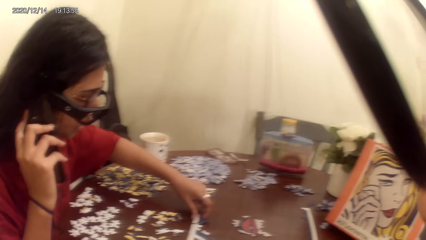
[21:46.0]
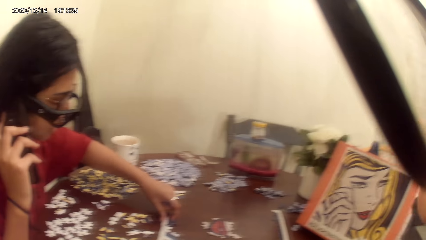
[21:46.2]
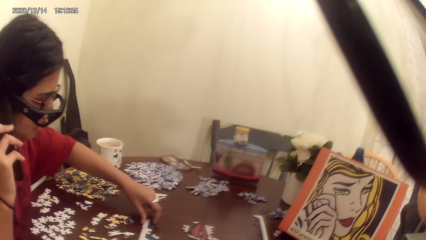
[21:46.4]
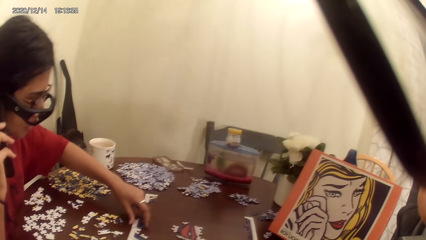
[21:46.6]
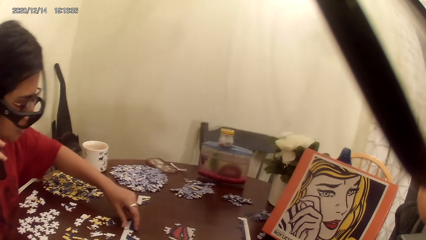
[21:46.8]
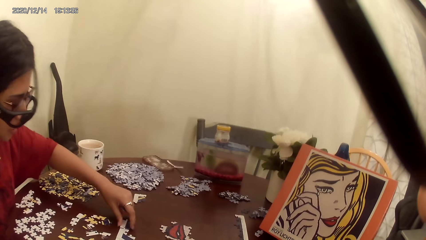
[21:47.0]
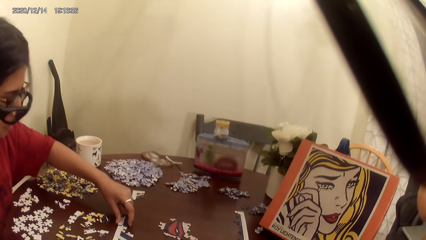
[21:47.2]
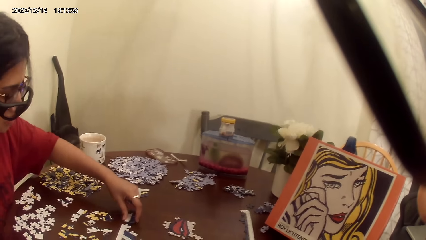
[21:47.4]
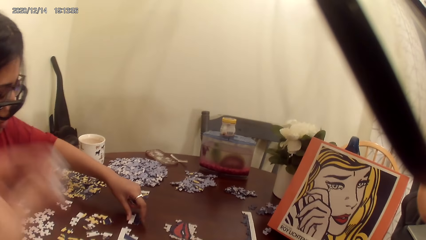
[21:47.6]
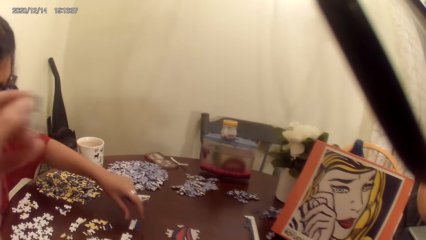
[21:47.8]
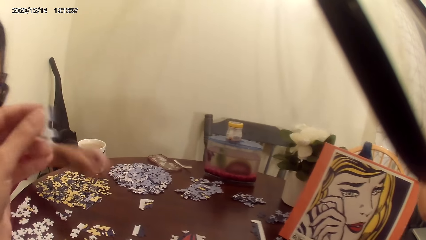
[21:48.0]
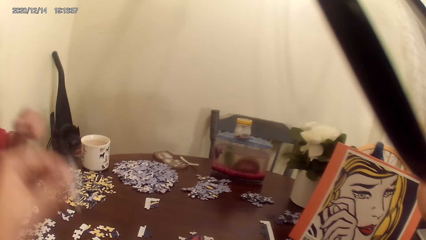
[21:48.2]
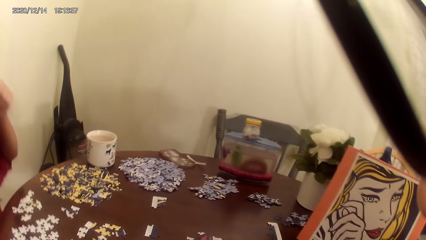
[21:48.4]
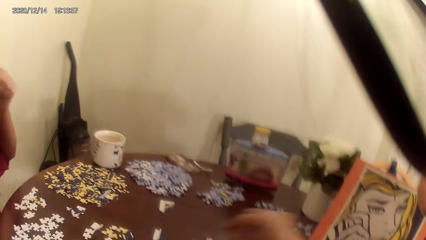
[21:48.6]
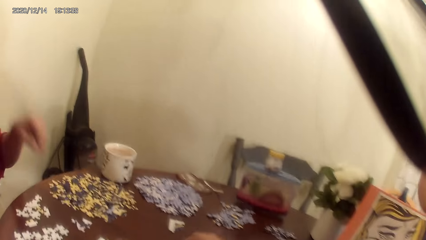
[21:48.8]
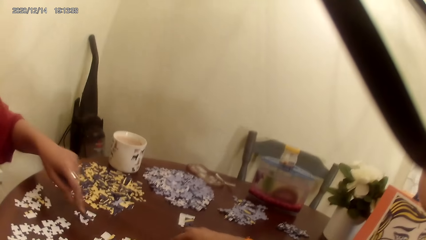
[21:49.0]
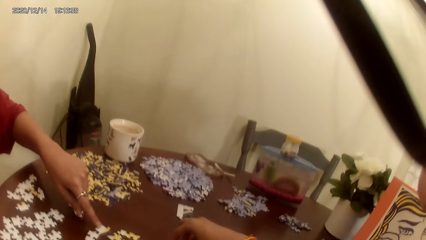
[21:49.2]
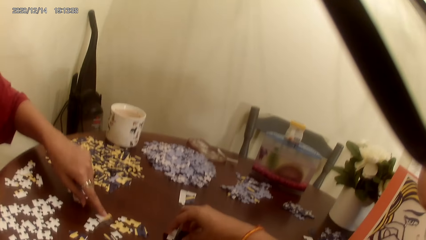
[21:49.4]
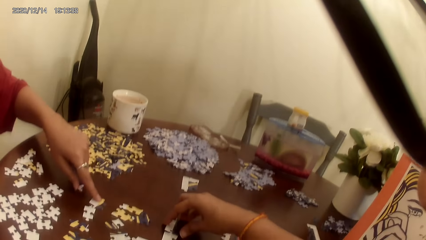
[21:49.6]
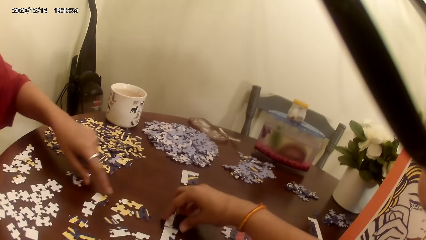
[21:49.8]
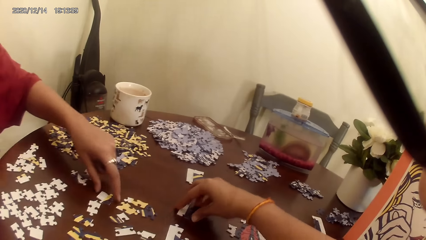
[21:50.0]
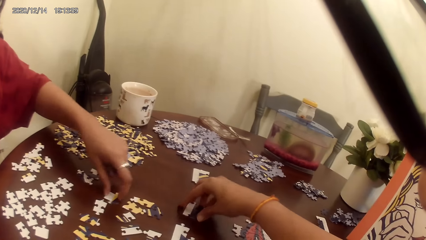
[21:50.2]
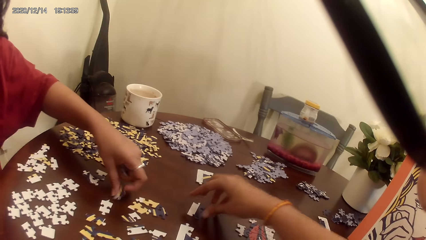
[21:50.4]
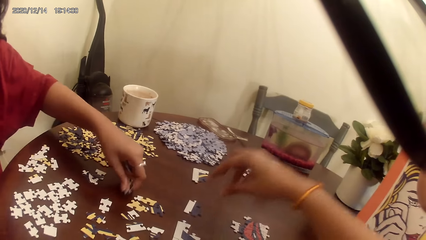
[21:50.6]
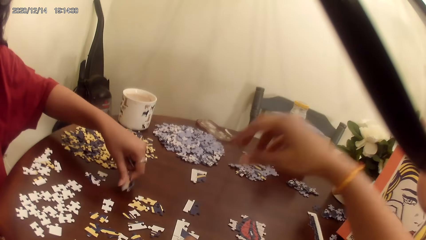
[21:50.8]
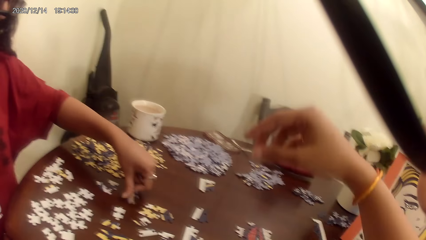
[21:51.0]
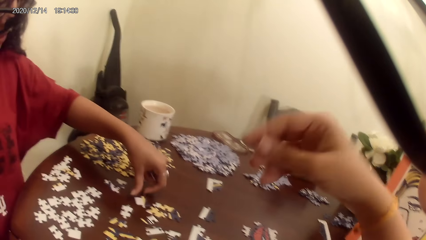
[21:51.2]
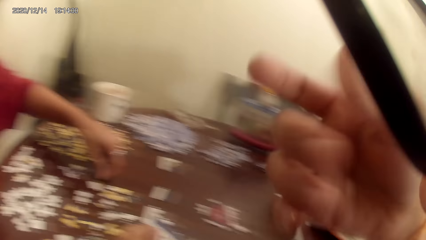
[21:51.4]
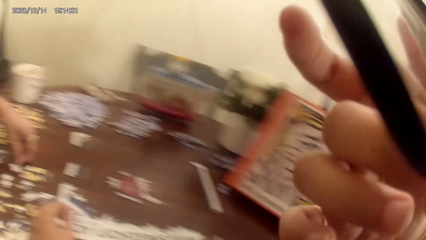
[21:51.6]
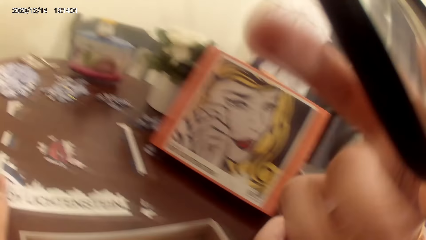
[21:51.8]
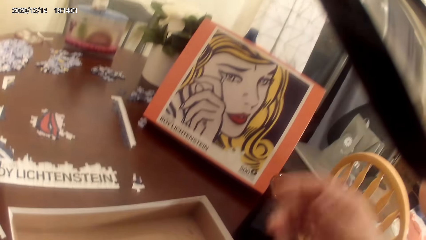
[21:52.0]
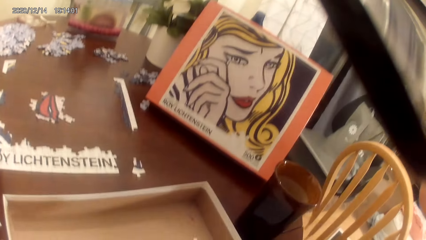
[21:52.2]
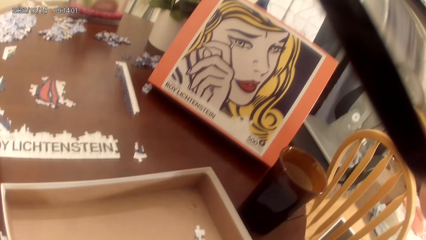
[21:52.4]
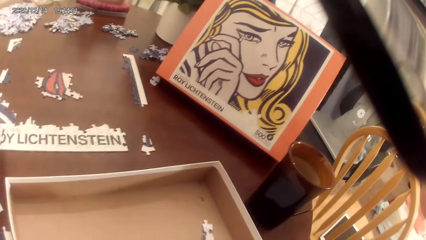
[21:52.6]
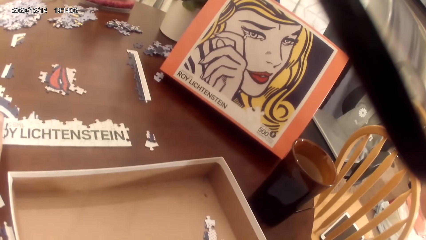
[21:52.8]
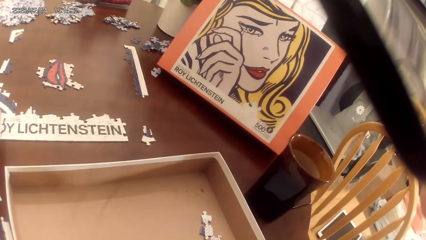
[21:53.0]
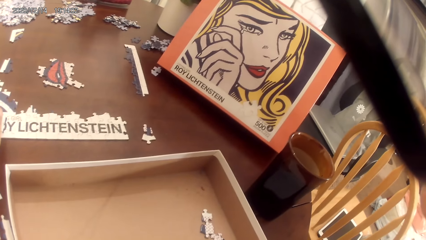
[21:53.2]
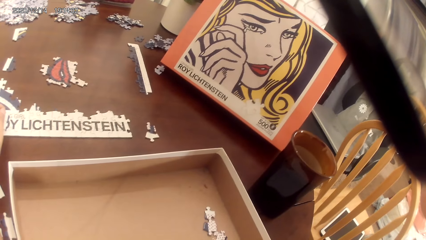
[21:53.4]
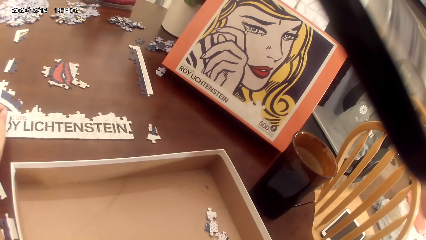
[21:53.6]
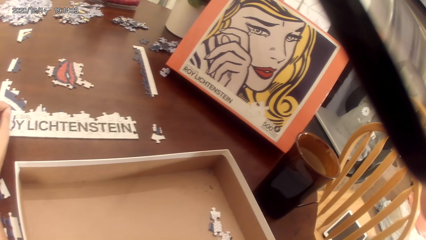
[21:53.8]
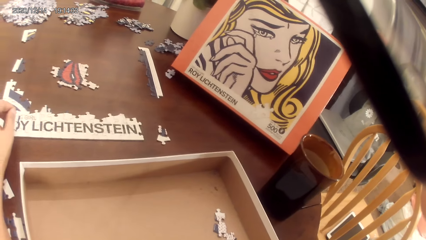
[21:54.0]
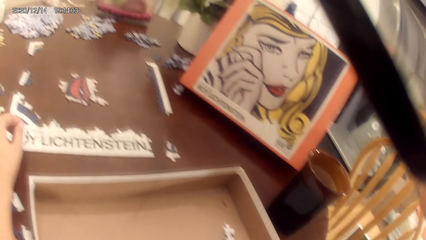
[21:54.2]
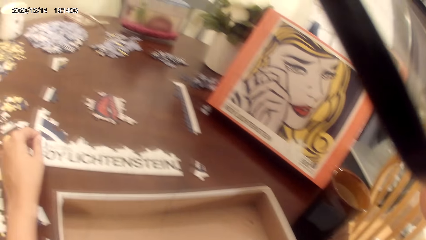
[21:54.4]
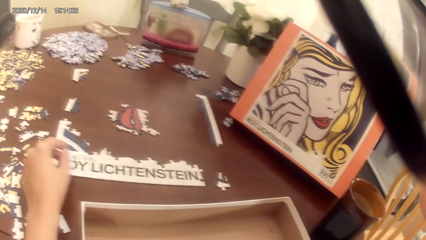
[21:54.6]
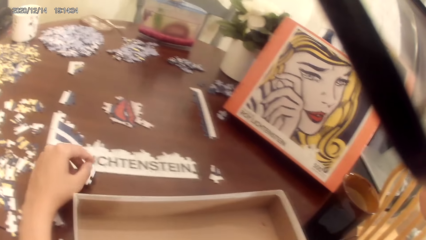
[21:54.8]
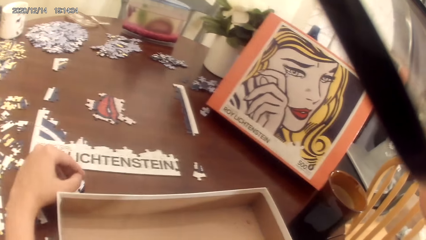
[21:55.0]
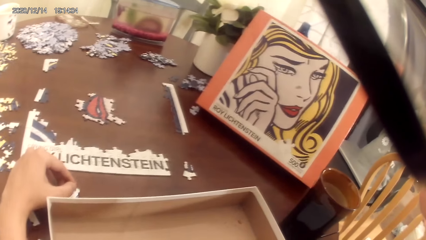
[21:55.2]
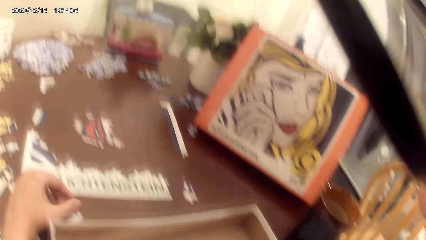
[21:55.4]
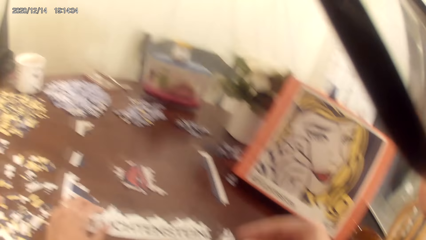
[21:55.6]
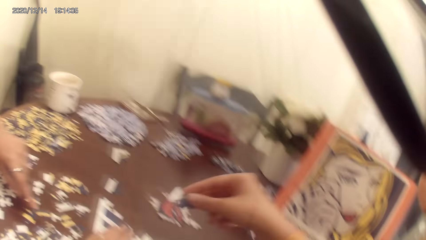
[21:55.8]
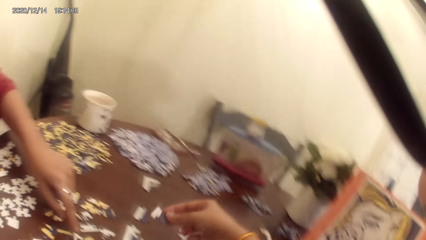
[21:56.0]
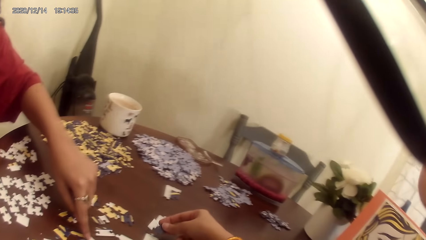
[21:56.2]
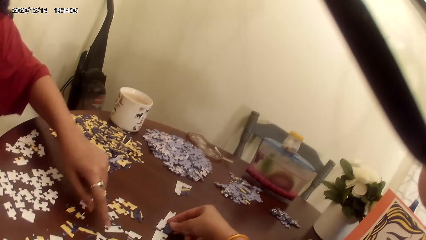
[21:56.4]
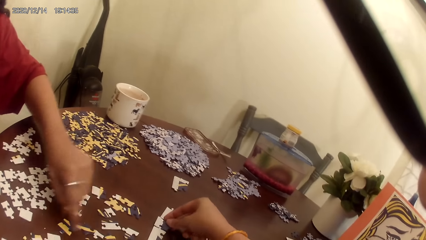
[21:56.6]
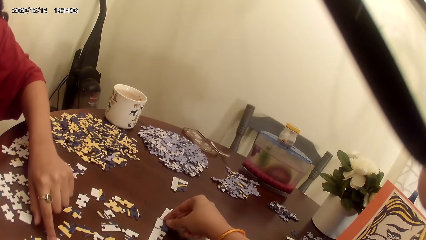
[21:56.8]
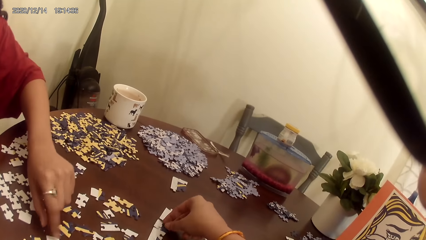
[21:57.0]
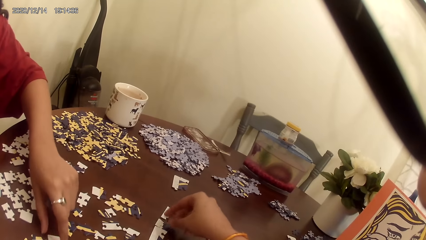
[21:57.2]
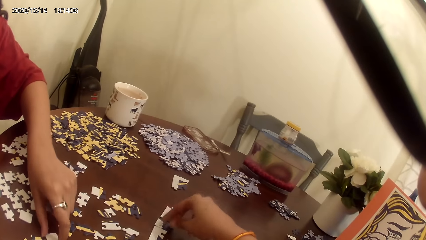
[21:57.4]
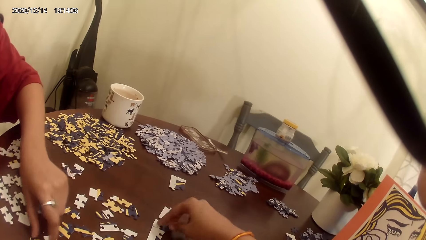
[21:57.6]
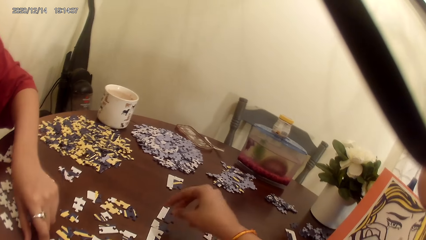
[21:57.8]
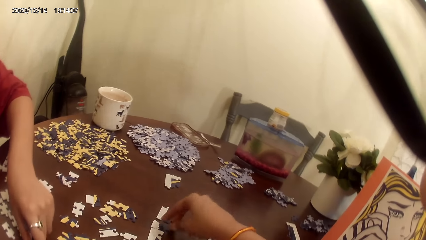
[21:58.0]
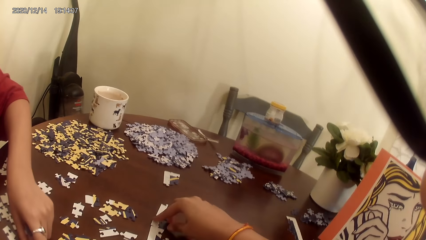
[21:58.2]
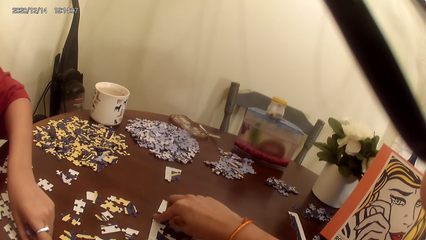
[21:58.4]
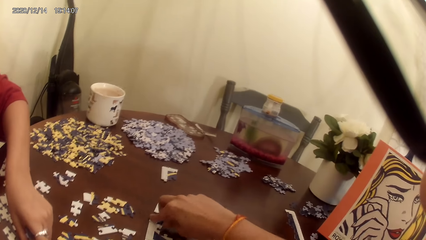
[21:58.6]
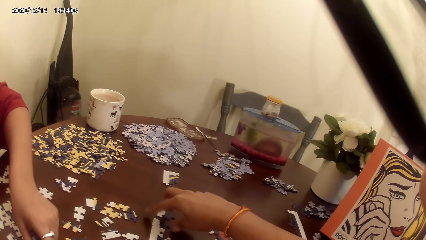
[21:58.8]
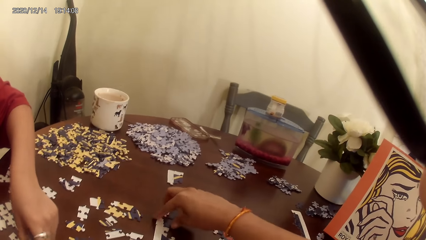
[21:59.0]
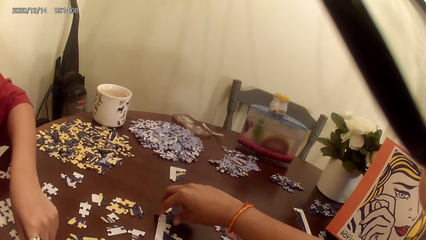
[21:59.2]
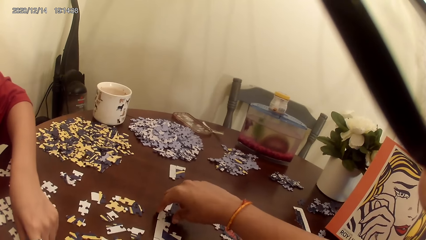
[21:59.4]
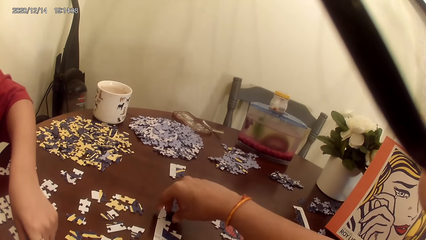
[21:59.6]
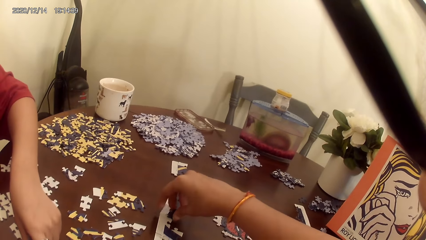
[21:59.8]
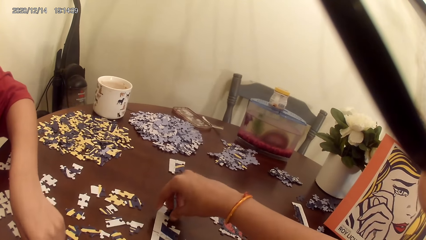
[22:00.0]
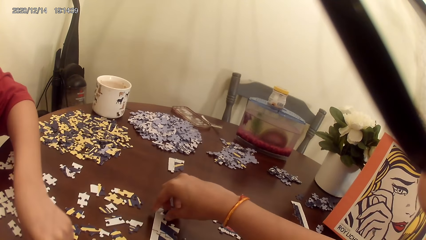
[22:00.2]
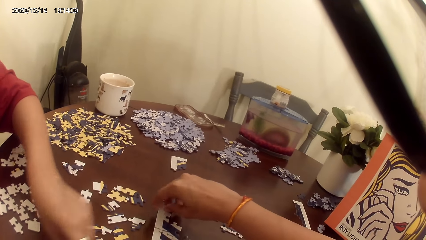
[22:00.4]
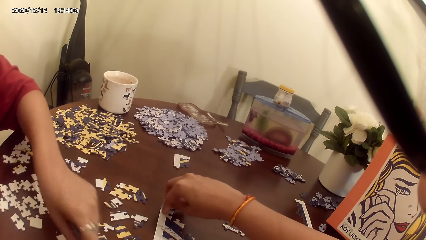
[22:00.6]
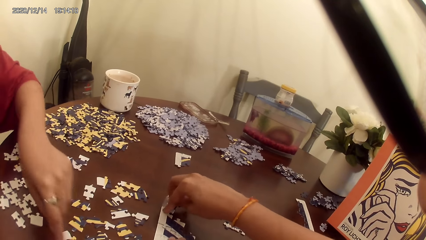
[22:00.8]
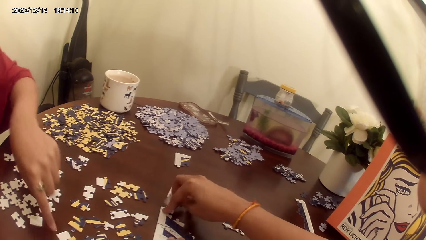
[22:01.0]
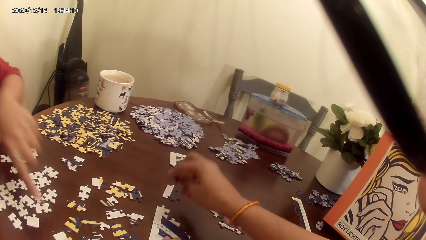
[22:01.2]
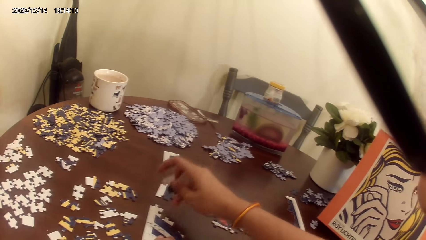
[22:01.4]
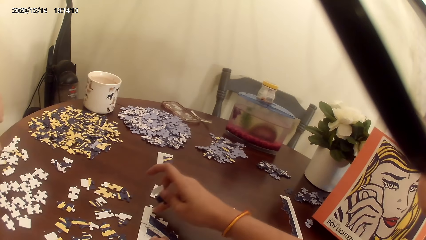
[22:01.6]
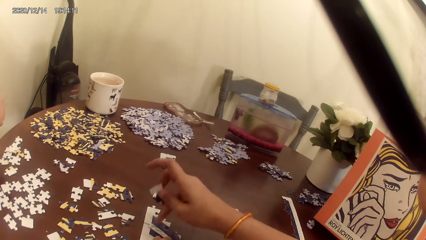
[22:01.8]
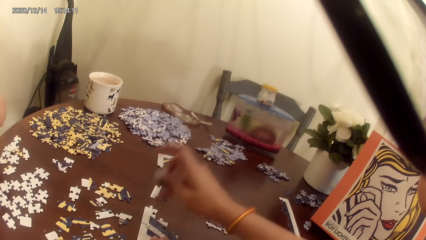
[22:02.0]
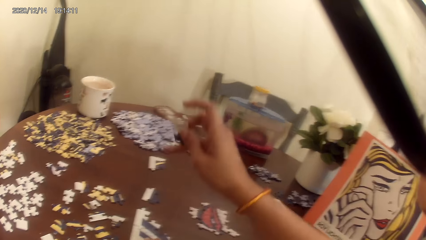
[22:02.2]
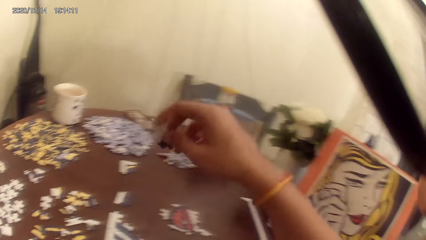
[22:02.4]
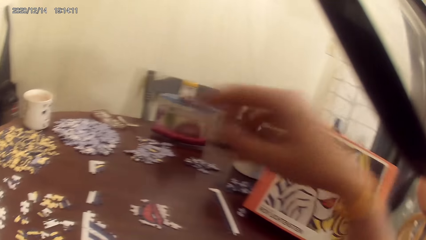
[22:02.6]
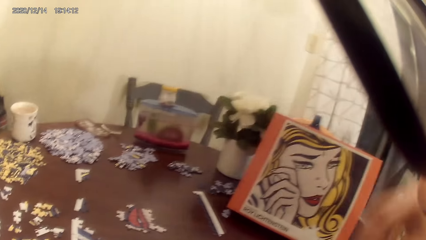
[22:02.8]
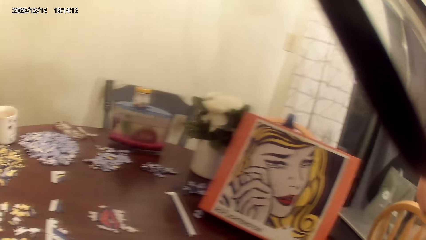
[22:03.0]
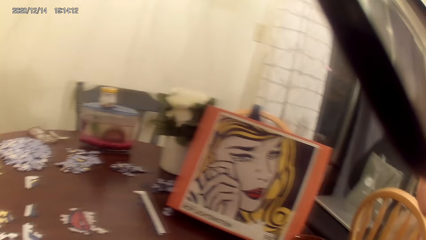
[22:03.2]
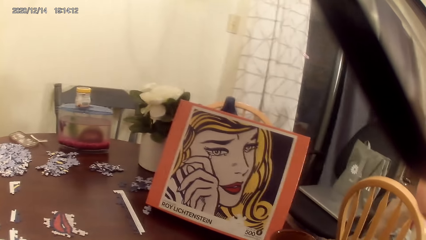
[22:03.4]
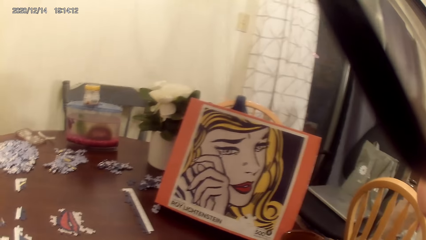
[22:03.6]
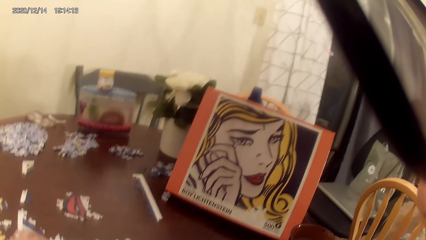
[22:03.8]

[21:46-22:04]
A person talks with a phone. The camera wearer dialogs with the person. The camera wearer and the person play the dominoes game. The camera wearer plays a jigsaw puzzle on a table. They act on a music from a radio. They dialog with the person. They pick a card from the cardboard.
